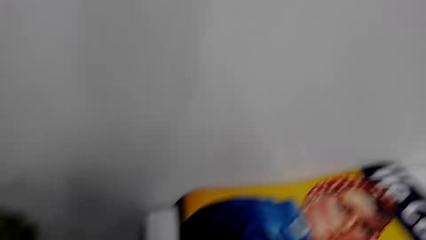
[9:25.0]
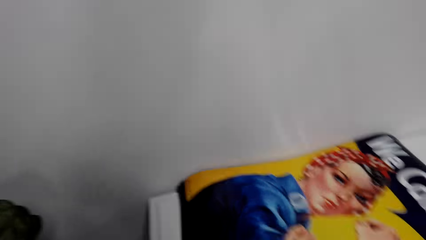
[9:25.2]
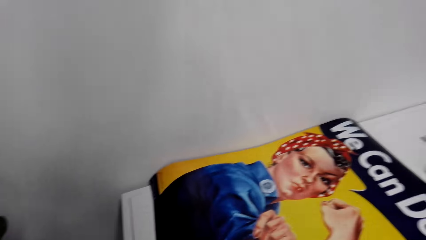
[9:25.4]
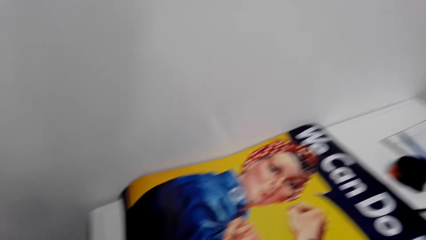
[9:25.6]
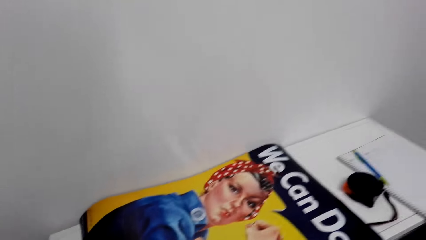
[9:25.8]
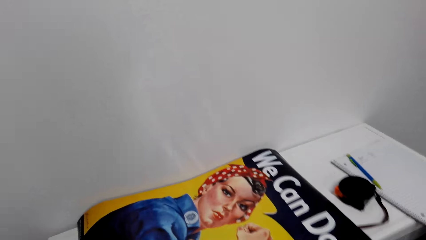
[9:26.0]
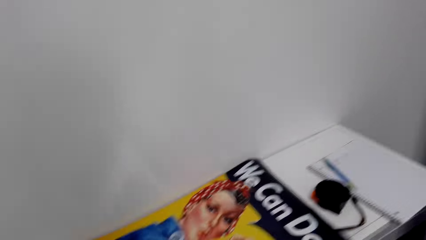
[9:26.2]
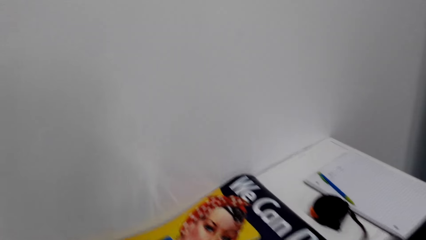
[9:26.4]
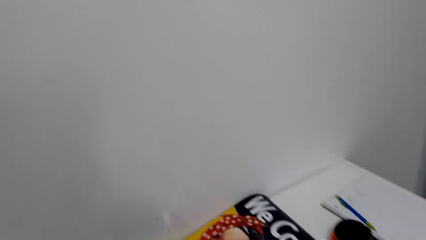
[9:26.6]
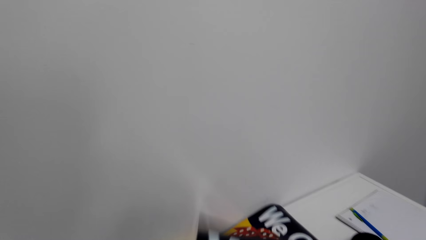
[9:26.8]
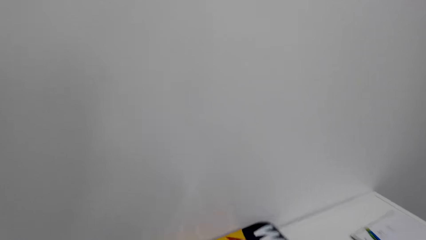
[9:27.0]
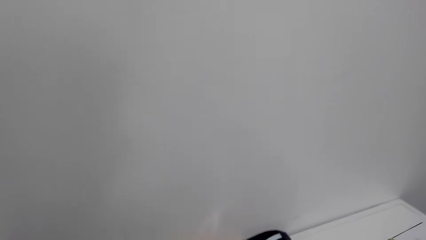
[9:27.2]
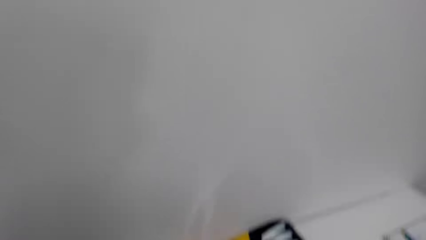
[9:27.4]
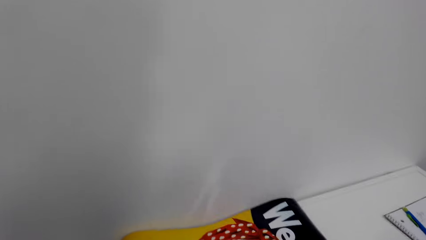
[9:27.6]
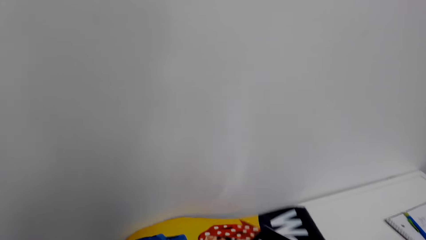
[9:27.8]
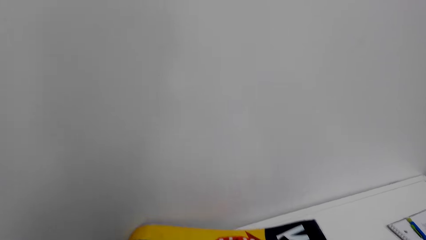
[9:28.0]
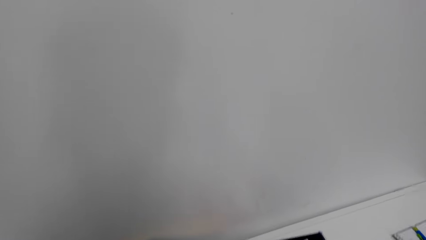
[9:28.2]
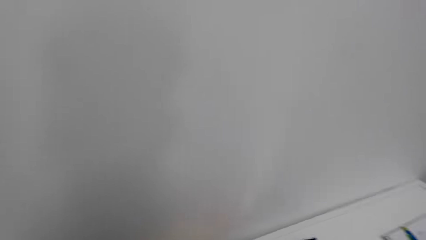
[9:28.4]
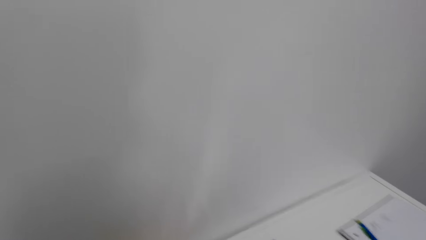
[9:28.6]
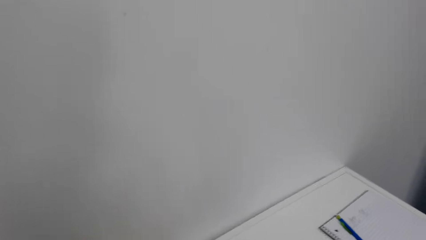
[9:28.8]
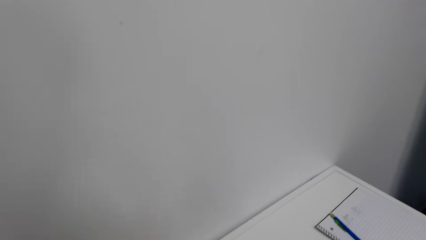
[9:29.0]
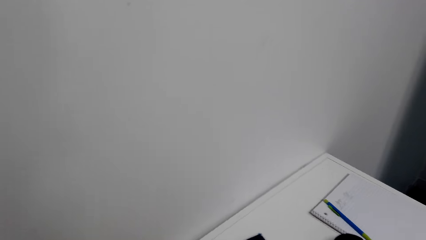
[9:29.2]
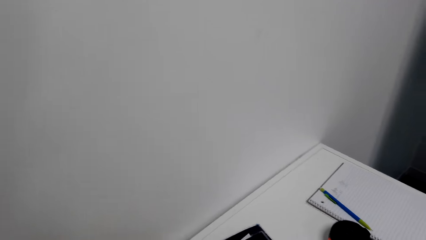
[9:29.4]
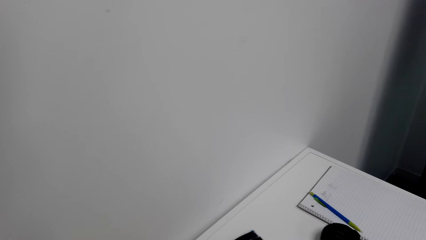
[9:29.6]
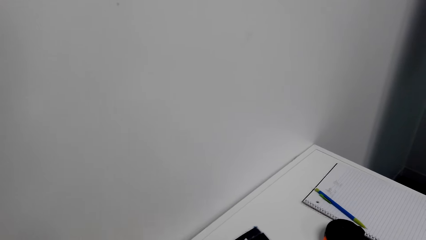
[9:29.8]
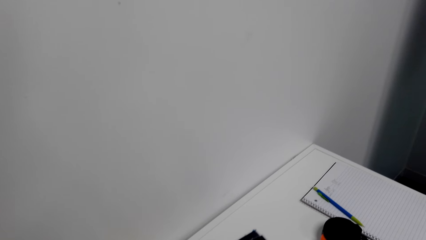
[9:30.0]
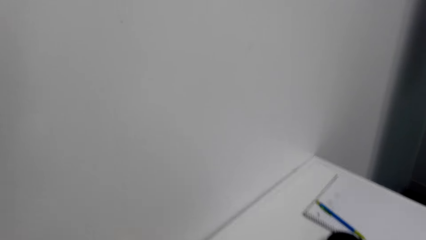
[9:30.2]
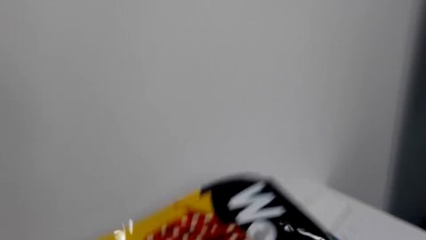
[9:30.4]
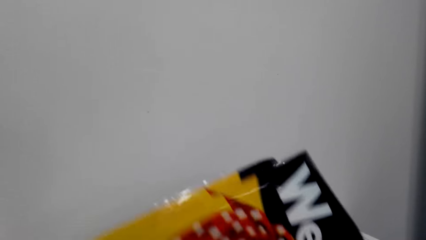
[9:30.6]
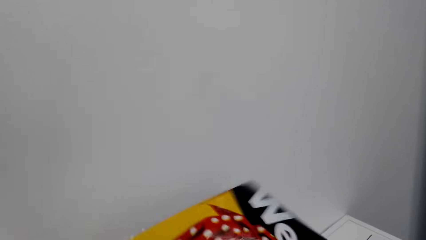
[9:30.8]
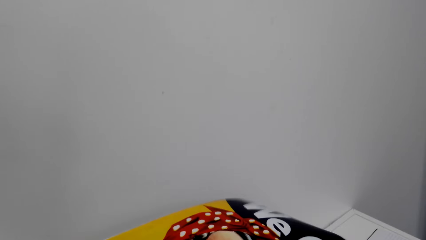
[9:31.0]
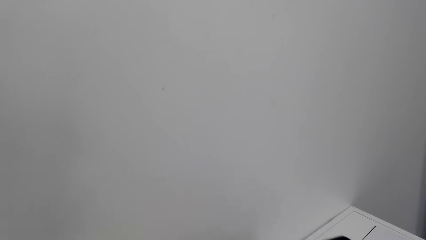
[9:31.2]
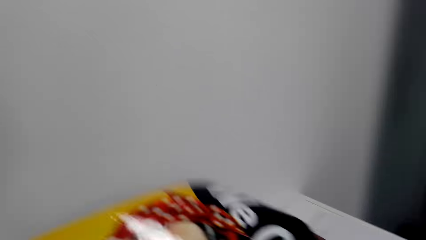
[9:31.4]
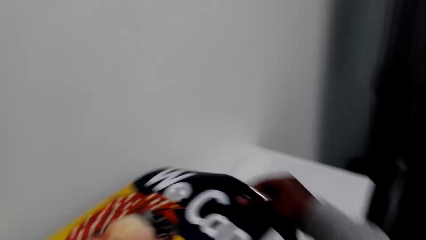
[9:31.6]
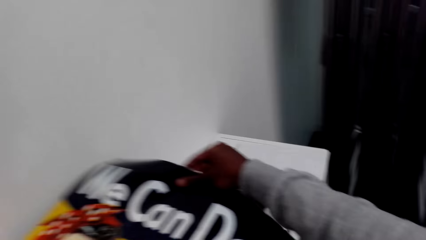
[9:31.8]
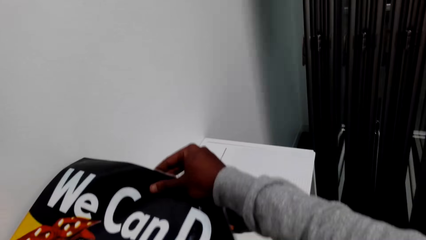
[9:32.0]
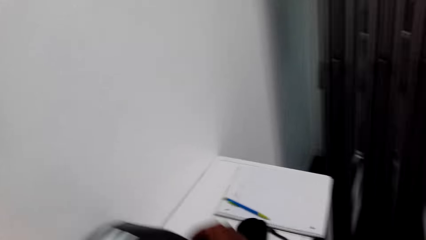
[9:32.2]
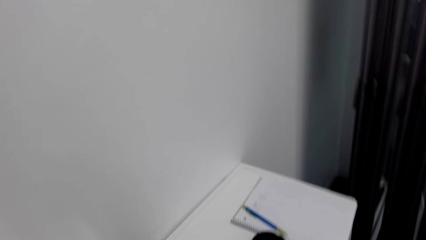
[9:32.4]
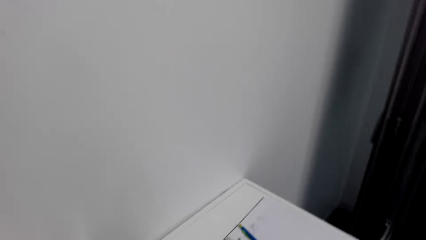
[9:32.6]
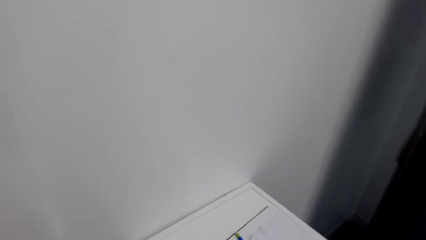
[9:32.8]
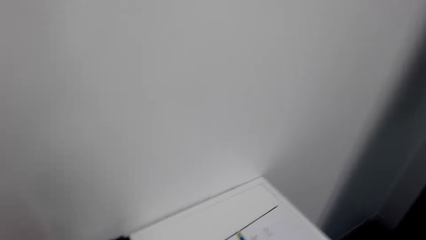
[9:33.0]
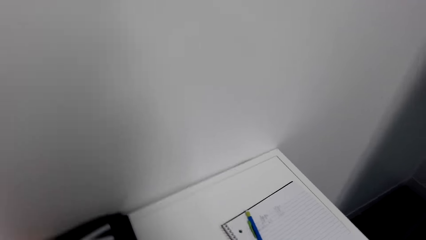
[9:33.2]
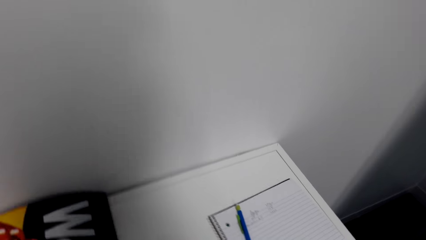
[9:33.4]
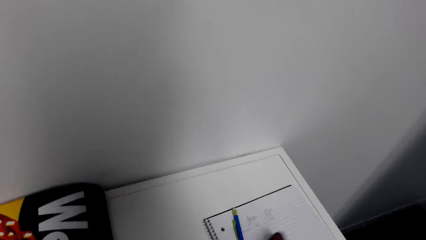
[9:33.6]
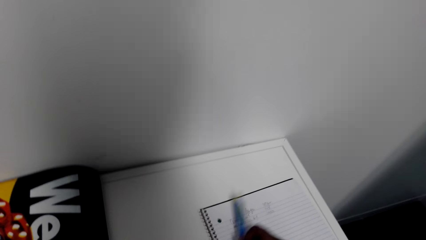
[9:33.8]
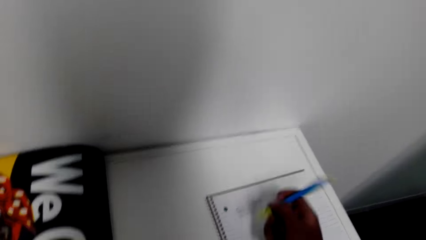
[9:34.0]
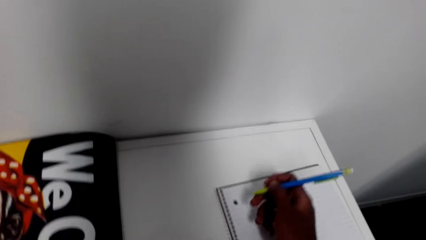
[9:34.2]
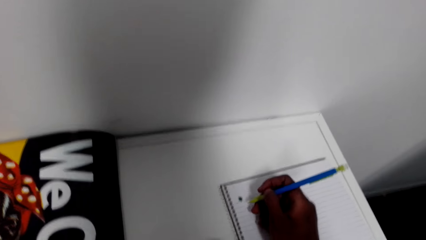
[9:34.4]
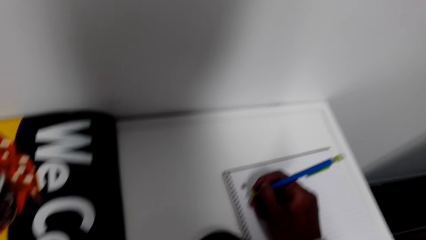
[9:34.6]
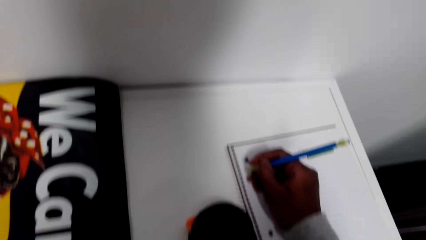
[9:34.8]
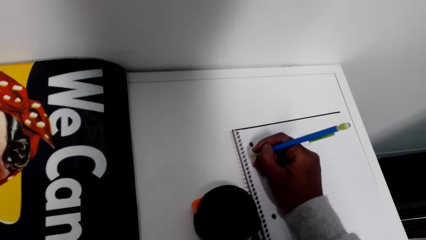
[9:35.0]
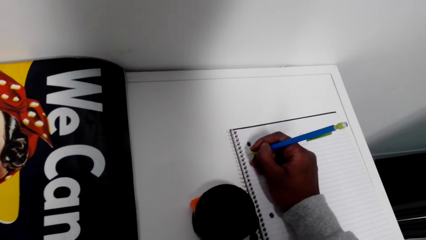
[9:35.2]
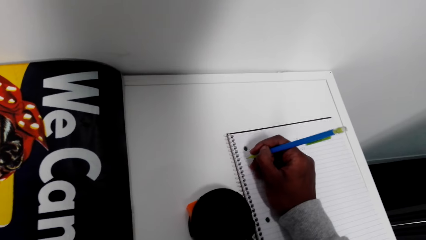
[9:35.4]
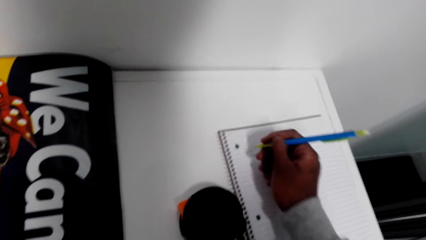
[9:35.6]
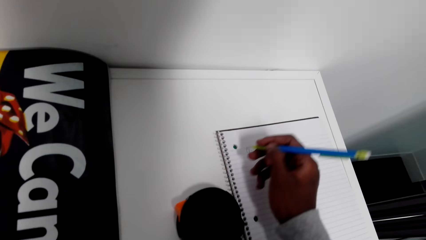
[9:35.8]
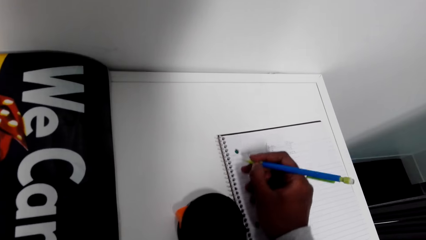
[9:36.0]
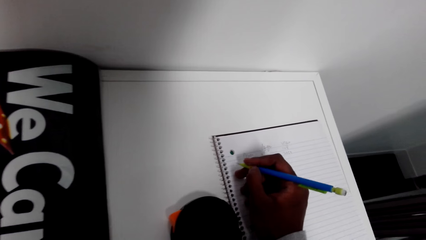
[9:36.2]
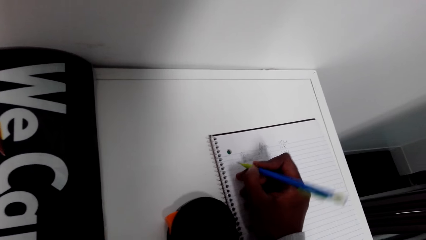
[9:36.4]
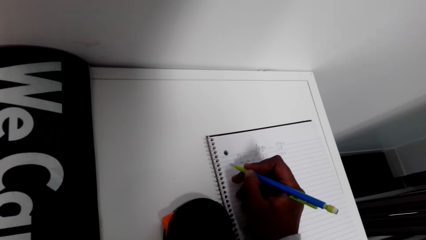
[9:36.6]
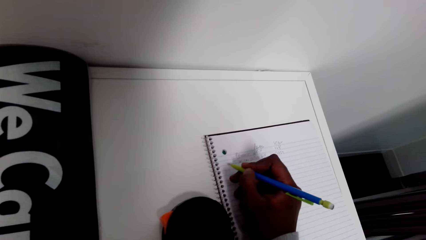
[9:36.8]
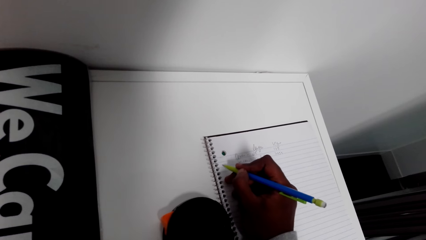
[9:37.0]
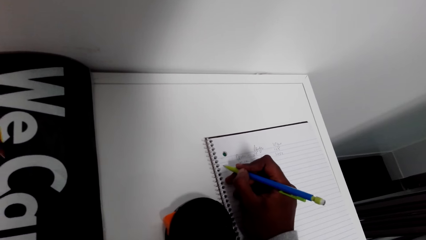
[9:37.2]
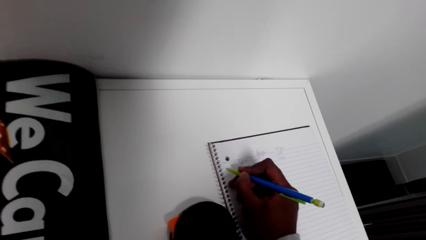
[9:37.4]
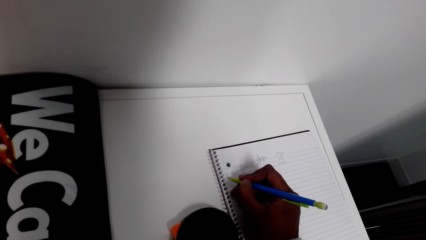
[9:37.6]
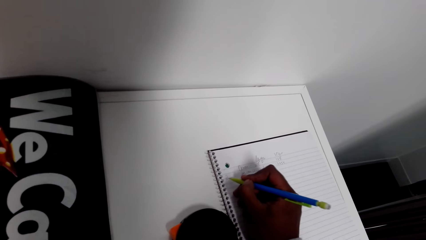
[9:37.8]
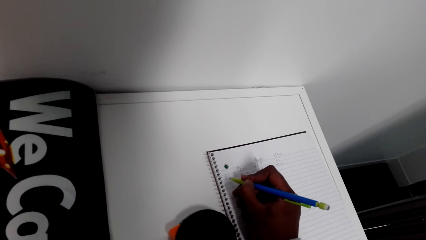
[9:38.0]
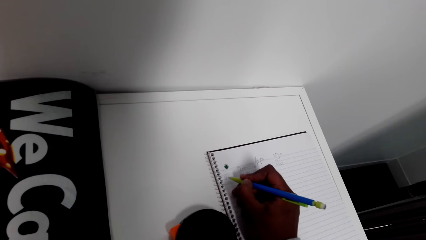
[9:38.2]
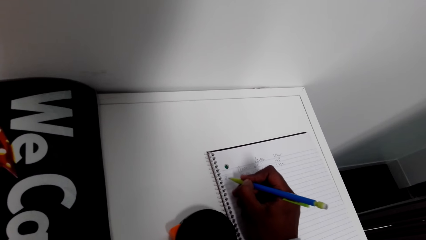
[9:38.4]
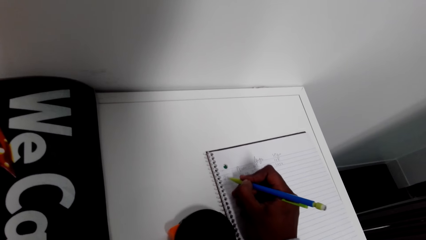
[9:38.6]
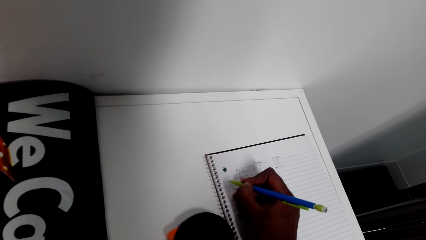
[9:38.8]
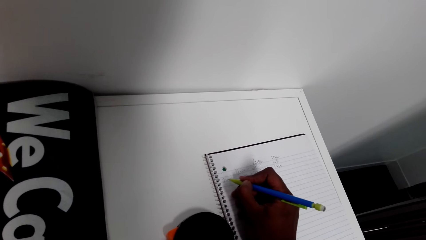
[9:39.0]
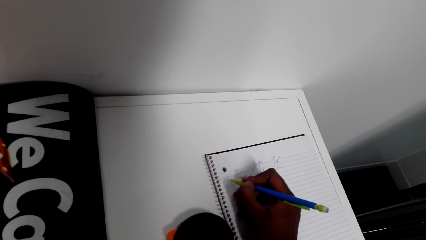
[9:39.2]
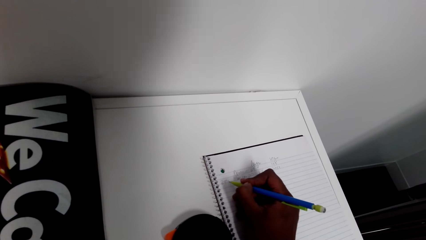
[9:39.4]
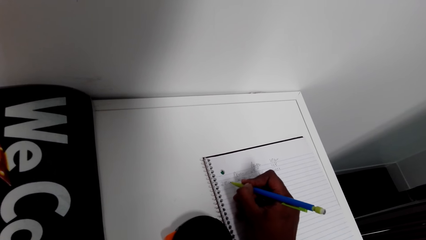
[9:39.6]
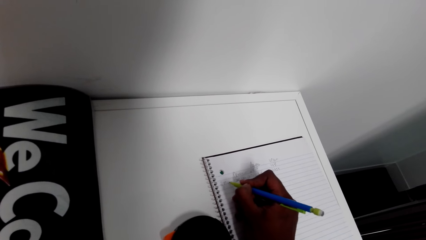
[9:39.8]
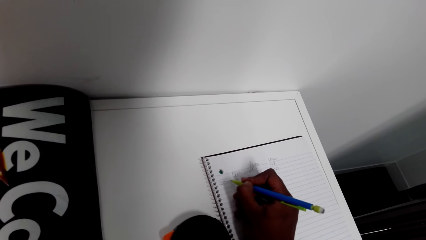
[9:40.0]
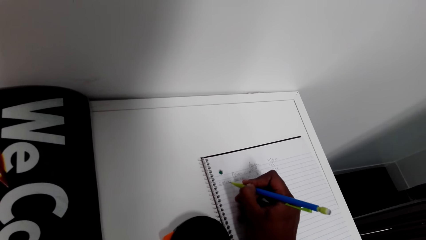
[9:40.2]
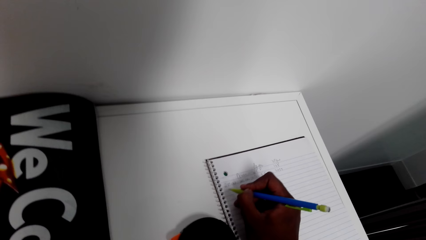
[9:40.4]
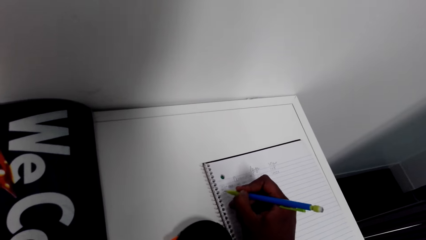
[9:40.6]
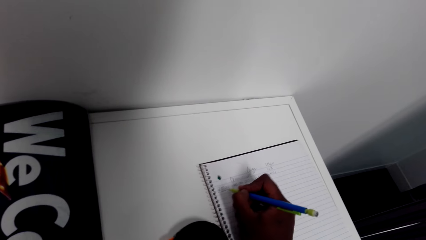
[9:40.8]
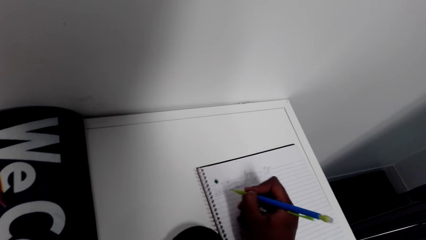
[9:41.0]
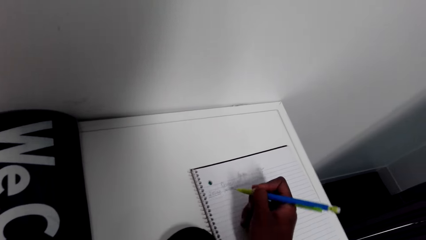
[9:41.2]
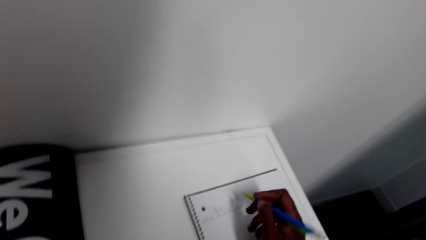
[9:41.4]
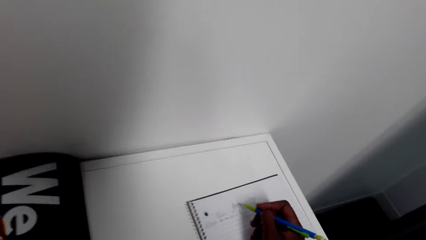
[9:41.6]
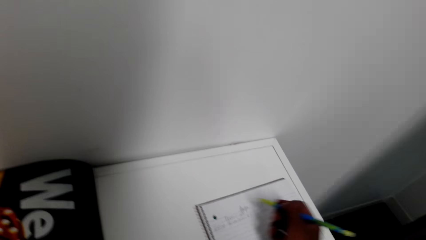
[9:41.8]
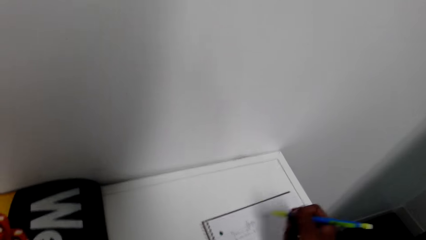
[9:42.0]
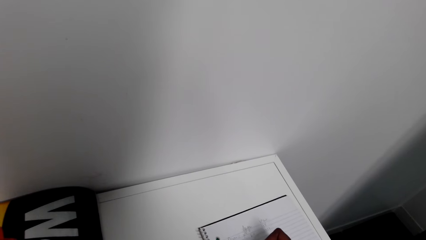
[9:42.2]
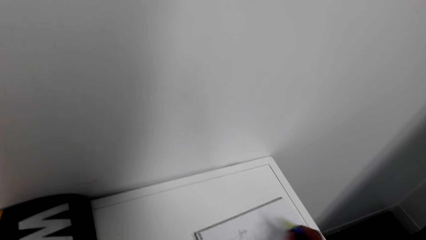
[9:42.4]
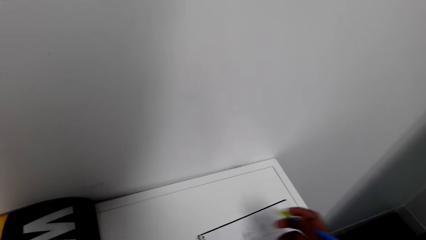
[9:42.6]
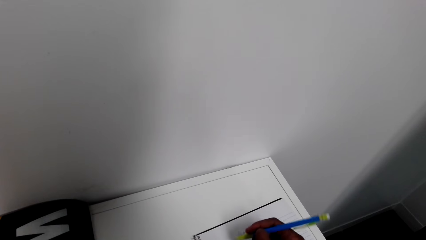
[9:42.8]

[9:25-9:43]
The camera wearer holds the paper picture. They move the paper picture on the table. They spread a poster. They pick up a pencil. They write on the book.
